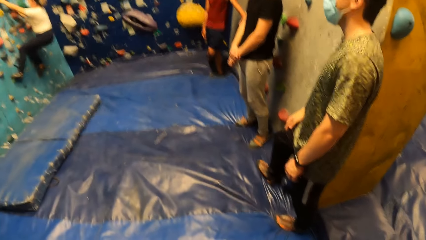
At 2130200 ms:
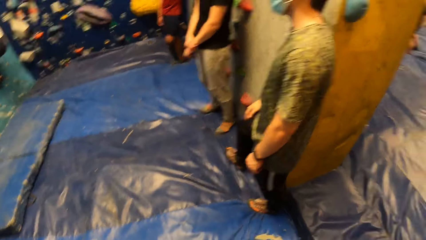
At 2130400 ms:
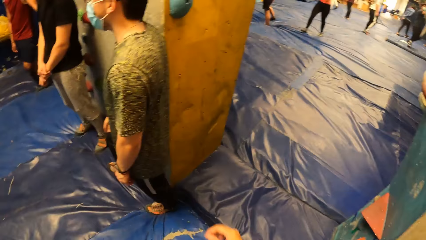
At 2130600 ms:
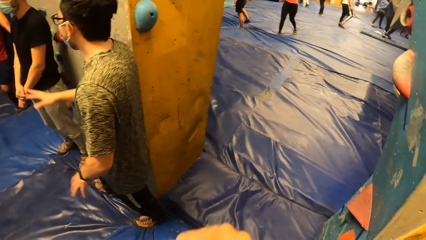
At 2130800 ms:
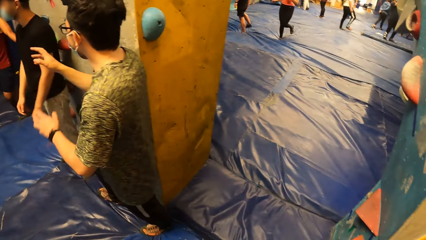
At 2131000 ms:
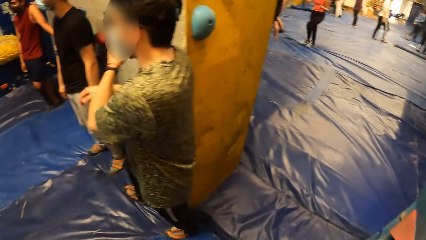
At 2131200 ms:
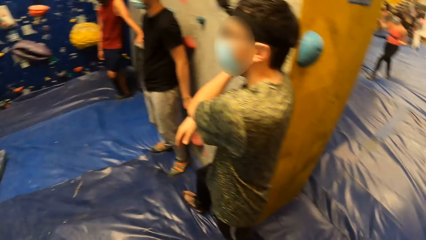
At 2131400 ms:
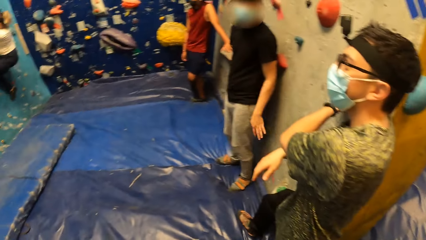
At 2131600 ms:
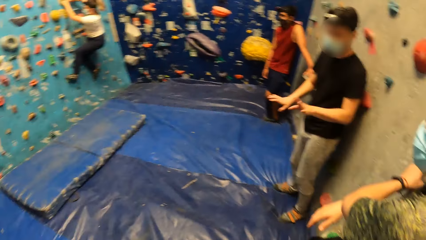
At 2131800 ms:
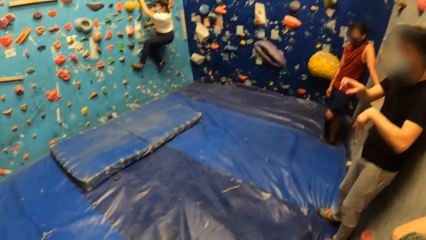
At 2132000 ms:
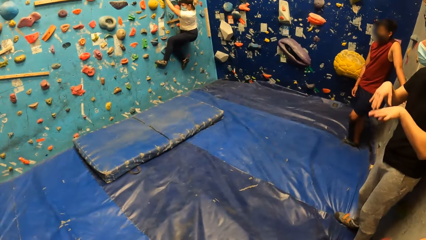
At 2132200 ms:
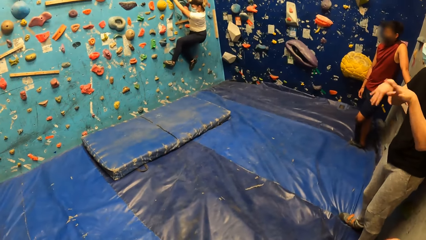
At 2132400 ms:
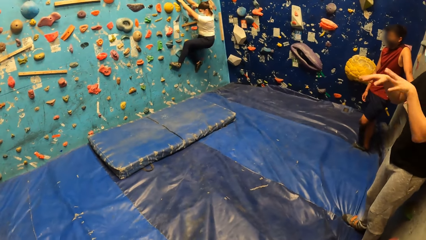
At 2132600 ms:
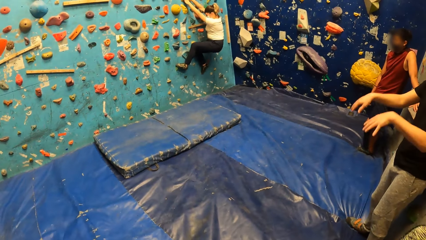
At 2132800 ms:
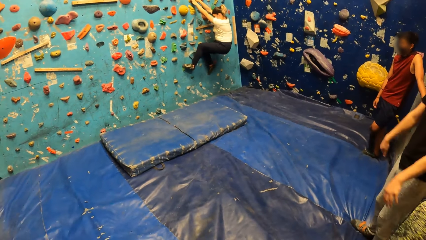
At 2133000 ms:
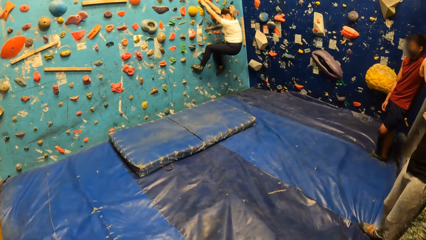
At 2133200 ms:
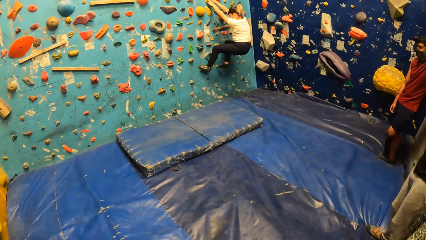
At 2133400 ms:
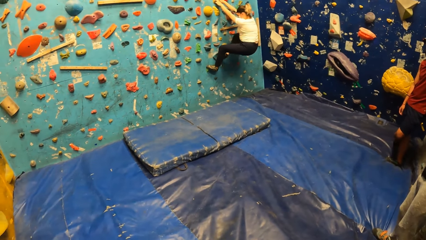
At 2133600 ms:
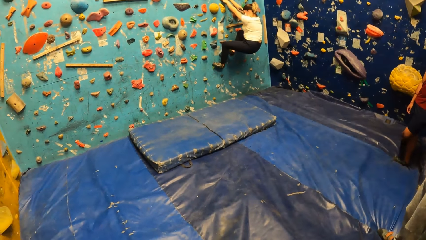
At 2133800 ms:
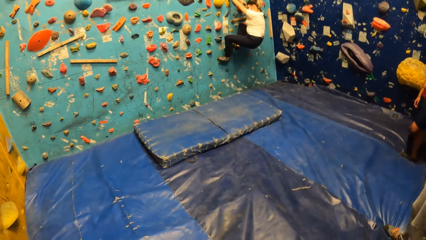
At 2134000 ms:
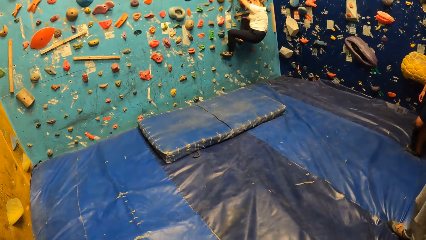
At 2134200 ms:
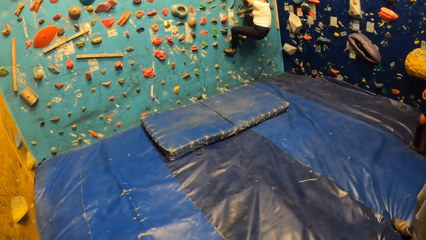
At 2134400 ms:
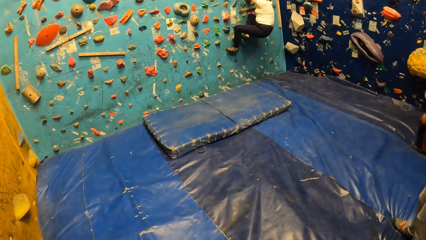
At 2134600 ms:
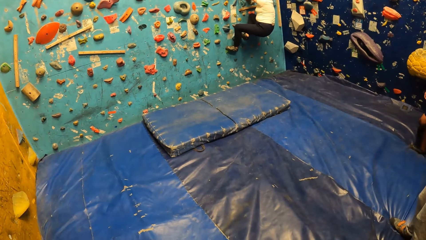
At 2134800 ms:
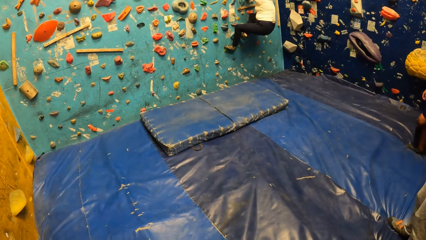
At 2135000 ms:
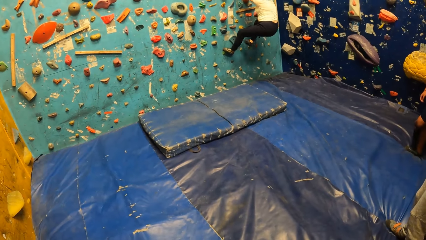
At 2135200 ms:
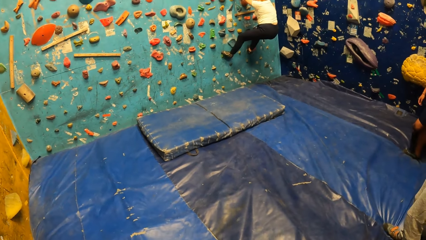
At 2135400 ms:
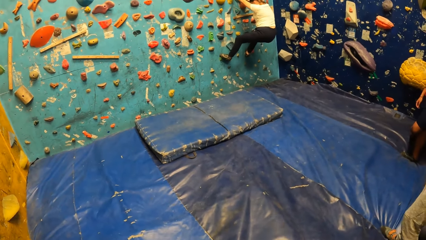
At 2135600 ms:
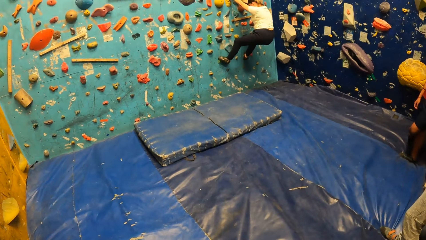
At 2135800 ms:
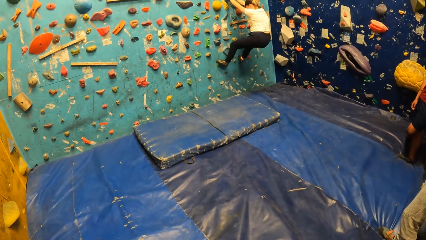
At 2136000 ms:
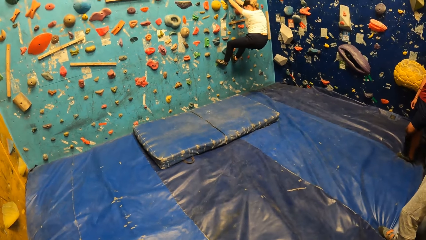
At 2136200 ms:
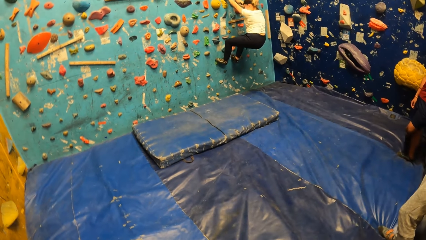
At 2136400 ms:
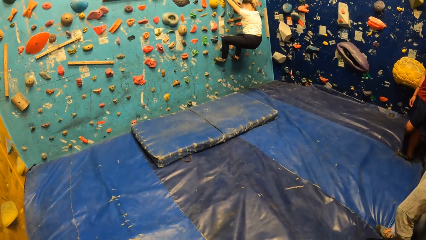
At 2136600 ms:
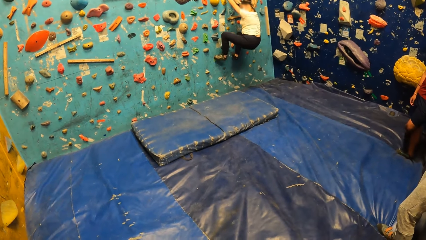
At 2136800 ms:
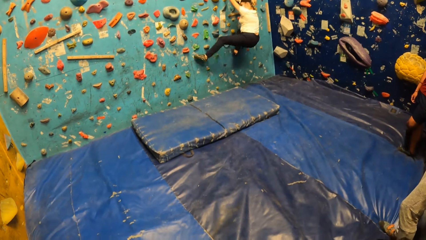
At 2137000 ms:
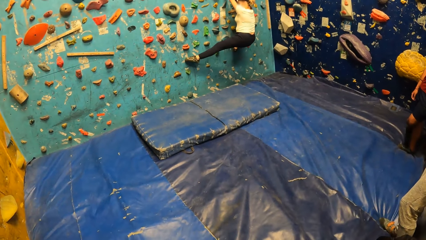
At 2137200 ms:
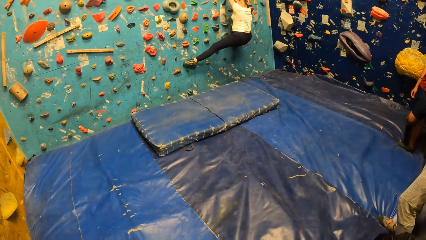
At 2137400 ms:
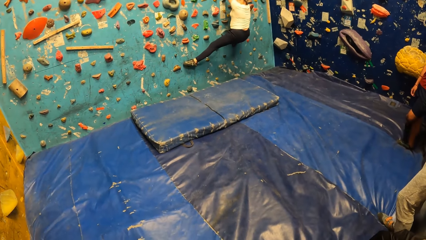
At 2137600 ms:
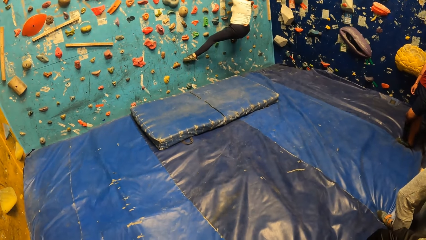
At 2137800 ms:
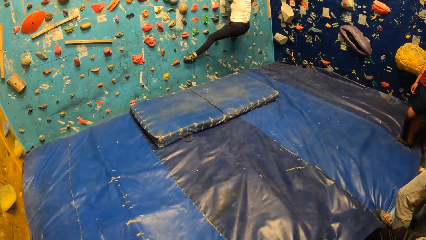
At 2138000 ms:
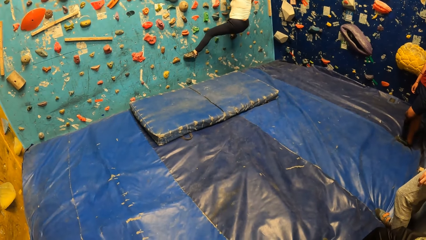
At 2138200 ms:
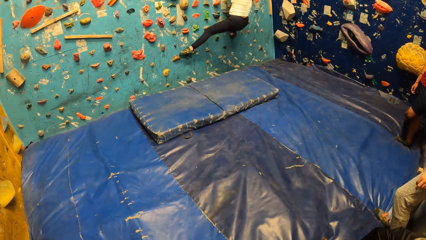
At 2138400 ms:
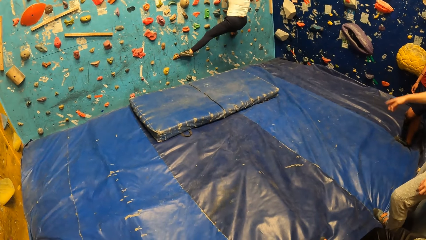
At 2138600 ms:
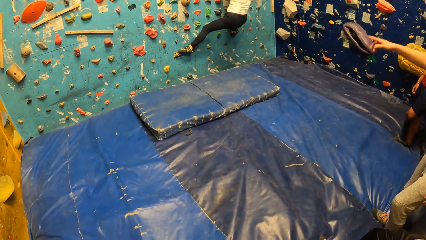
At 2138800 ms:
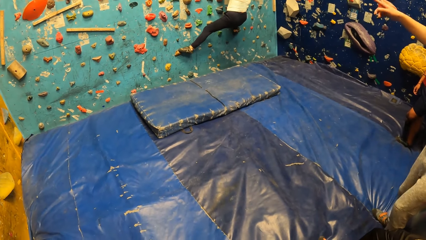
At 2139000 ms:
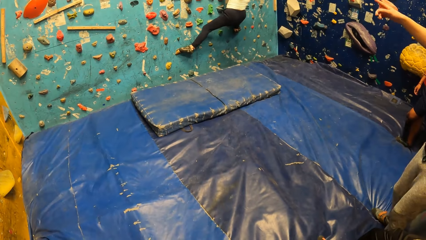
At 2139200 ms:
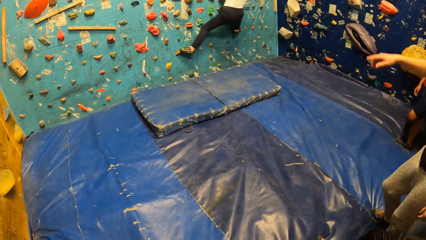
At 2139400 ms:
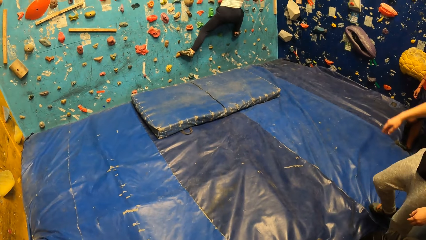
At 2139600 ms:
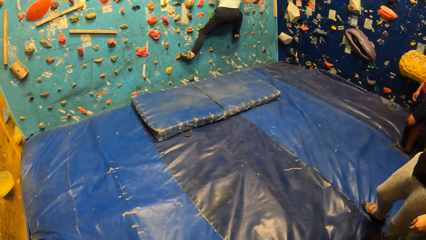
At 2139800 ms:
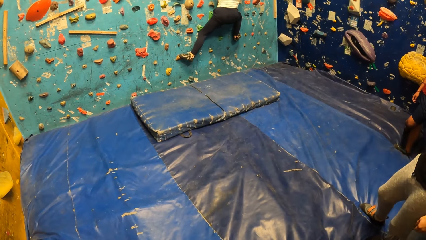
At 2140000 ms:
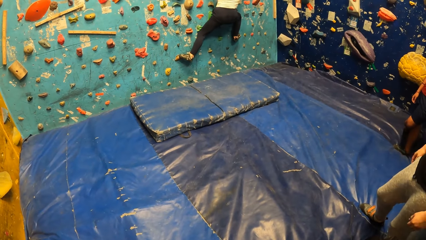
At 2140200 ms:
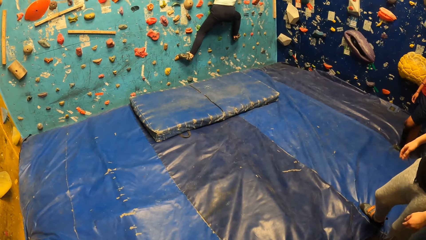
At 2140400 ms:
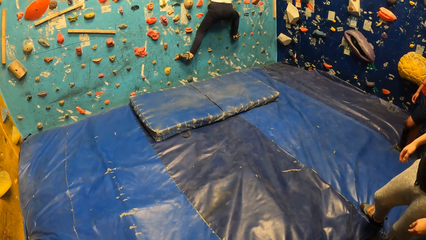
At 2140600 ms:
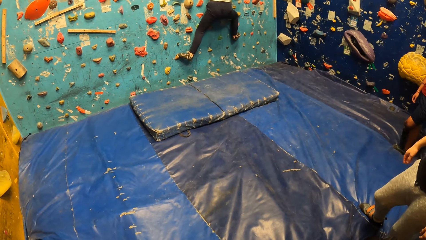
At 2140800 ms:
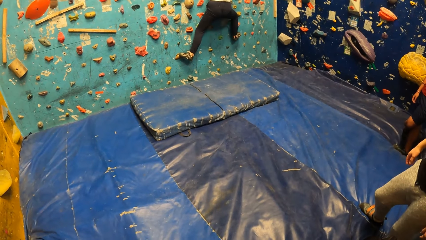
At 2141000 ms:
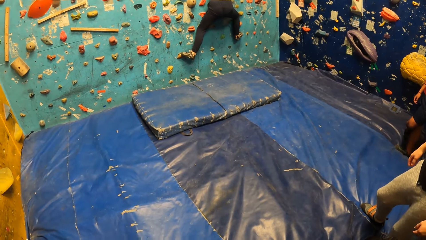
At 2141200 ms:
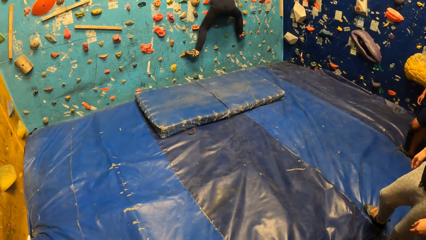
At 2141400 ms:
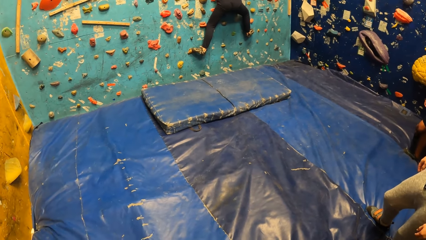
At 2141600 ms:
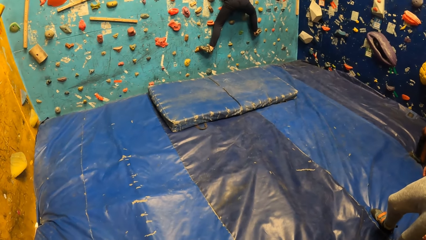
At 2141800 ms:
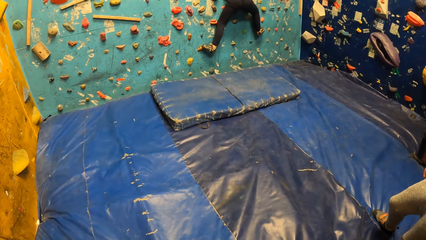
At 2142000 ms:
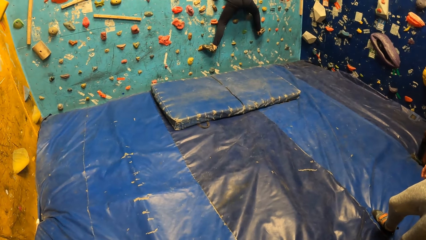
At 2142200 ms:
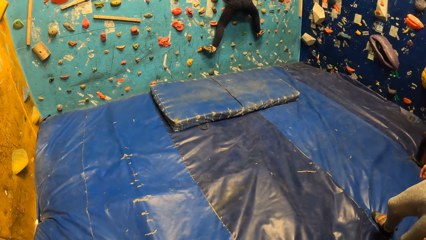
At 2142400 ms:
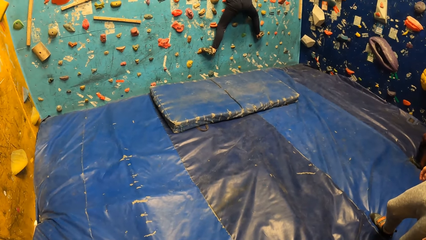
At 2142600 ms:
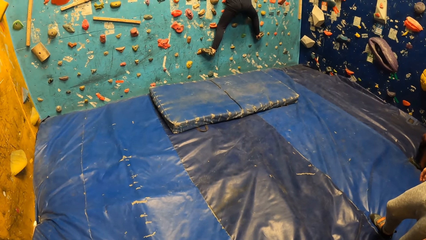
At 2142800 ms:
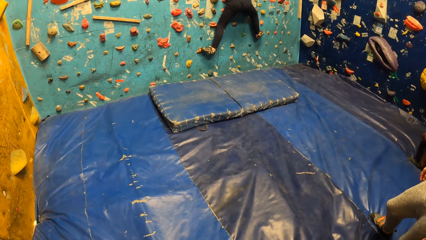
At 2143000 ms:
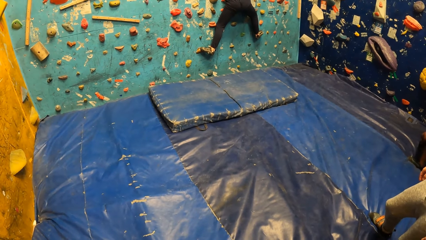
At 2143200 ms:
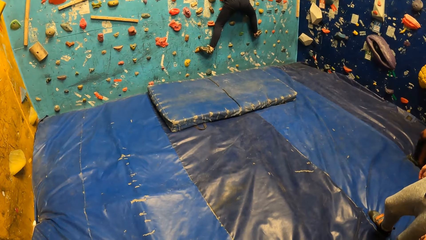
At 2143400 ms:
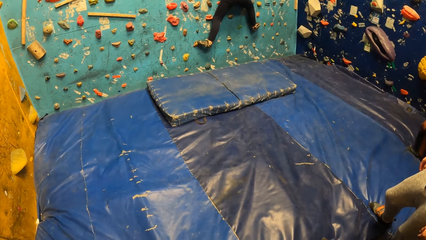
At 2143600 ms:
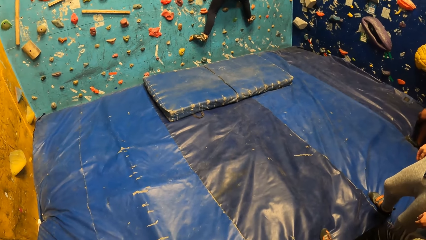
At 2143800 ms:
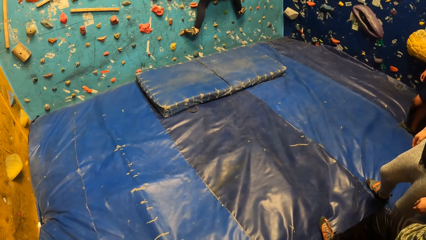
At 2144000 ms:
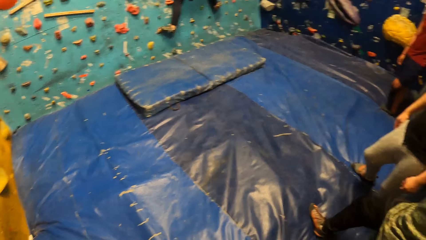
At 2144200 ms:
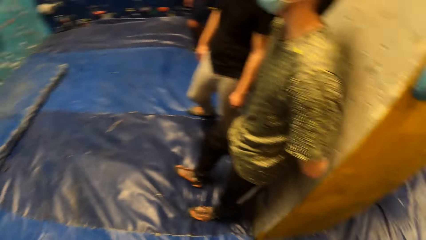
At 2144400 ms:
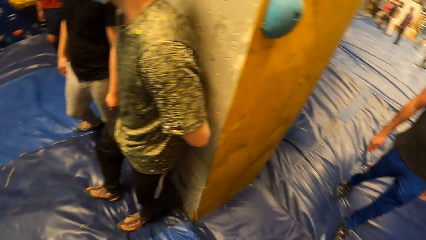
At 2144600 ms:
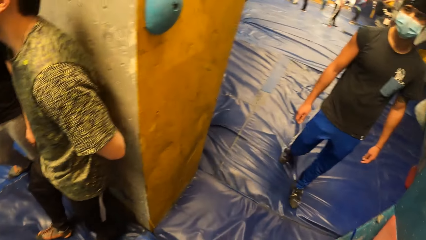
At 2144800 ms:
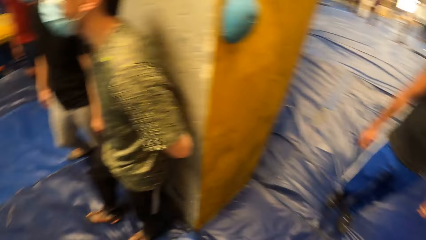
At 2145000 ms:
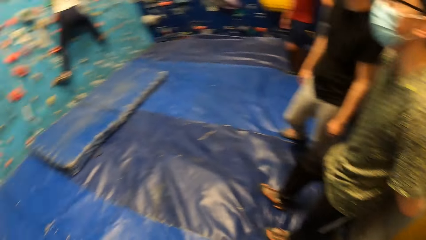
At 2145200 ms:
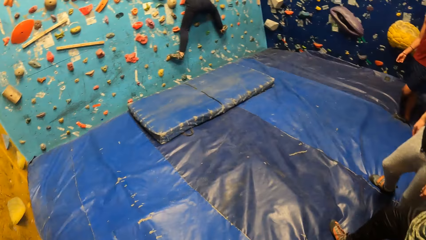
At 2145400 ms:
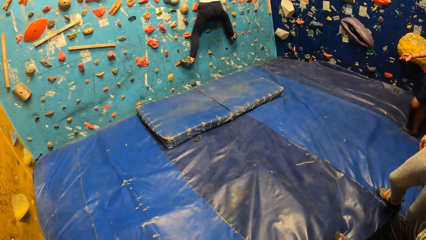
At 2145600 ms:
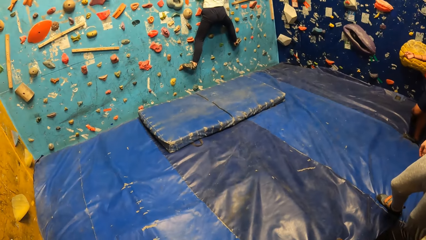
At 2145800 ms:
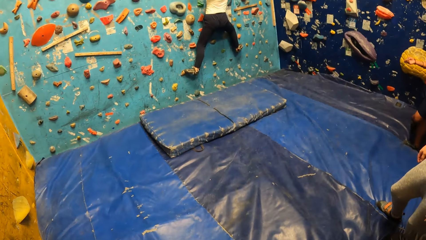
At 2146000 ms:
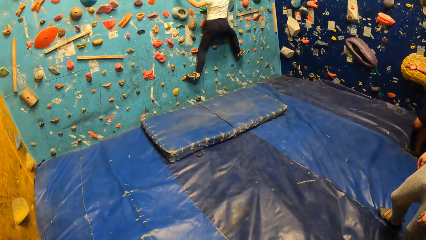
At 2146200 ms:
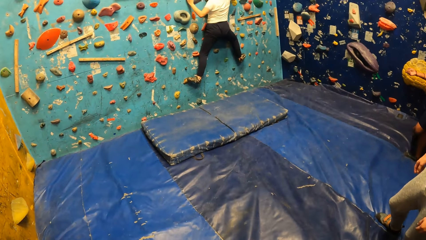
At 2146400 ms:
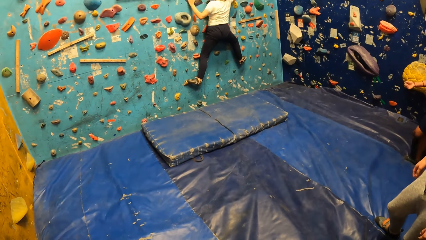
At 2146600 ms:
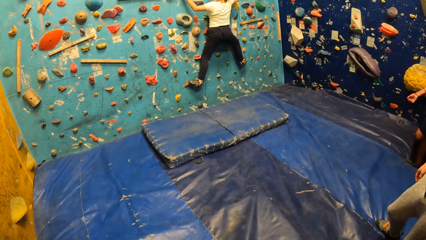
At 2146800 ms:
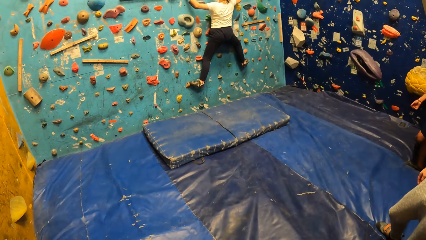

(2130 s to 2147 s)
A man scratches his back with his left hand and moves his hands. Another man gesticulates with both hands. A woman steps on a handle. The woman stretches her leg. The second man moves his hands.
